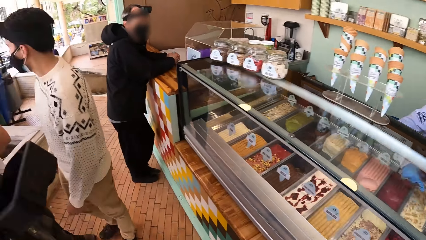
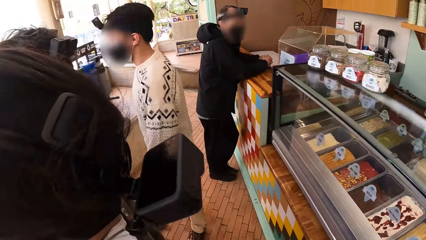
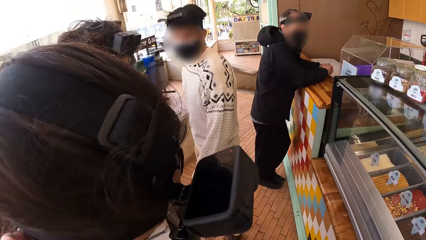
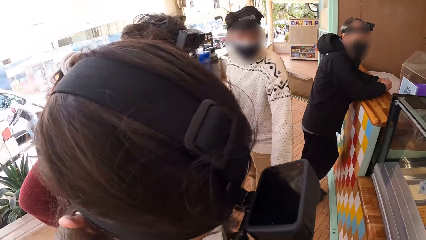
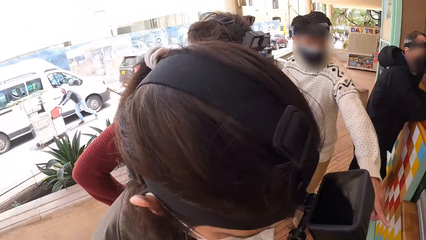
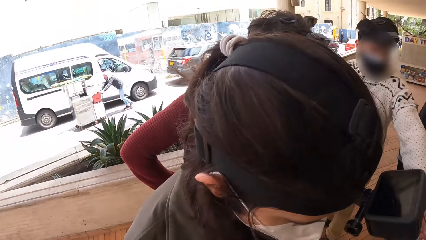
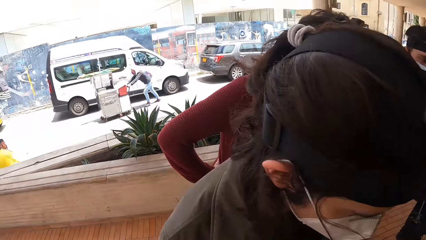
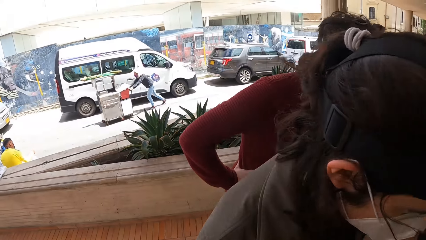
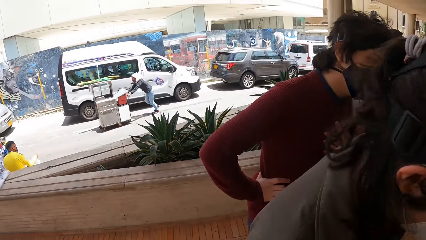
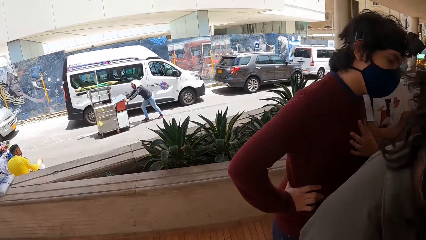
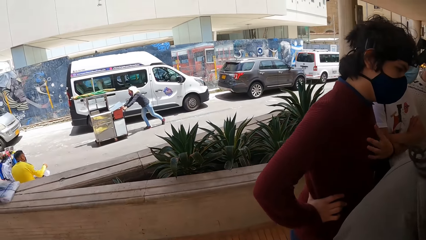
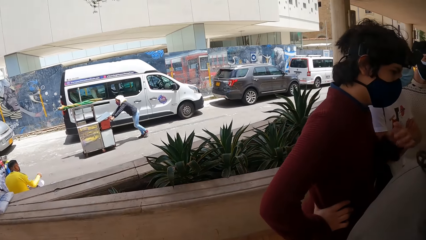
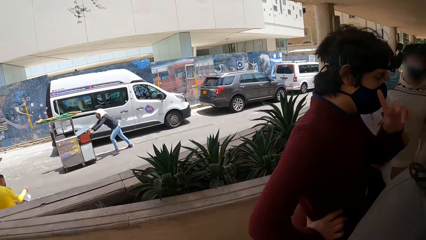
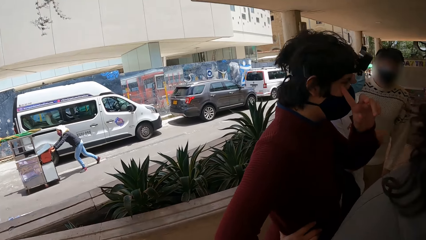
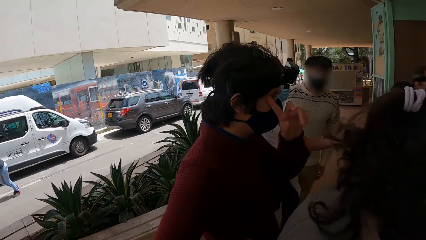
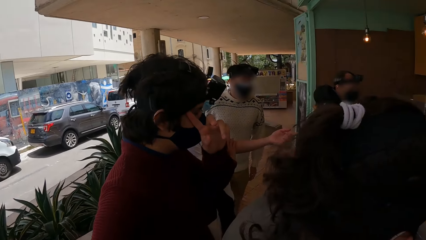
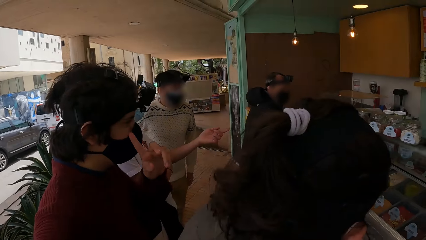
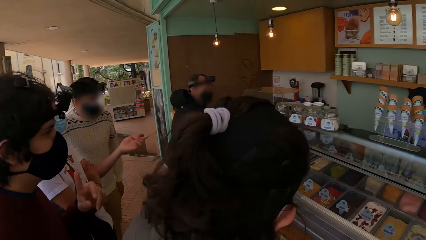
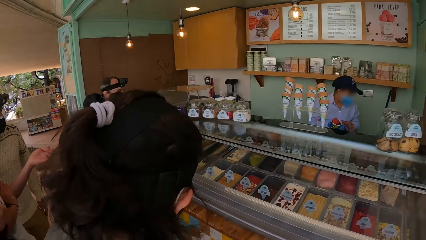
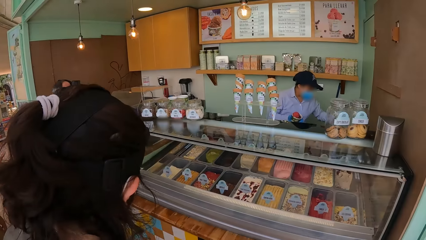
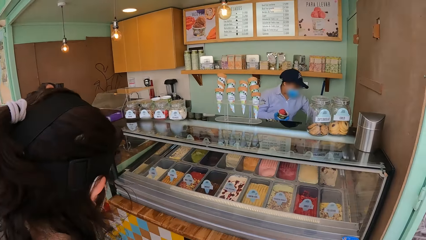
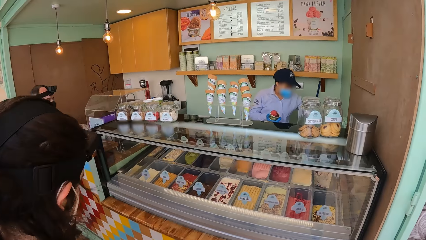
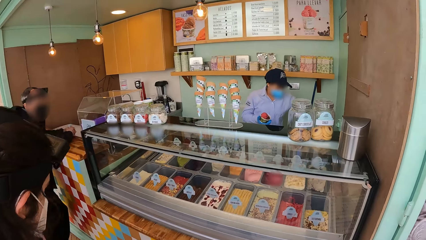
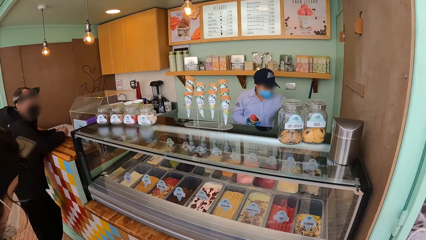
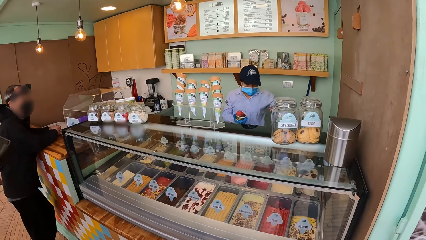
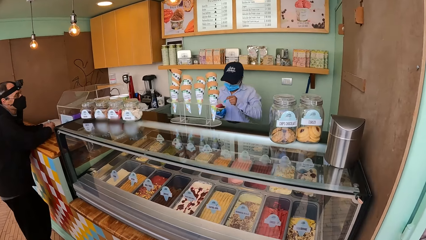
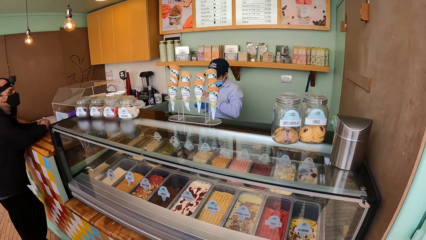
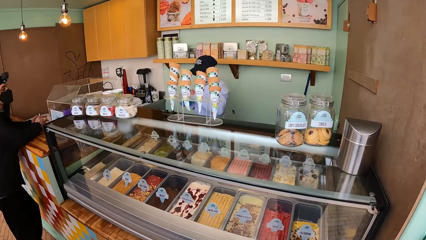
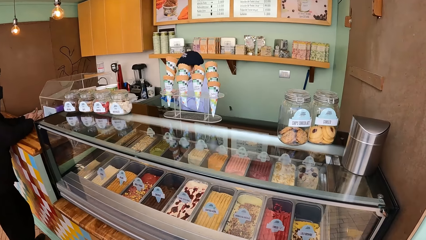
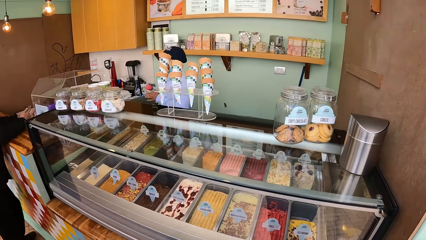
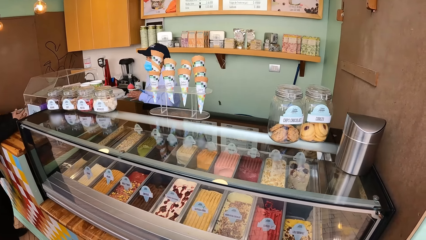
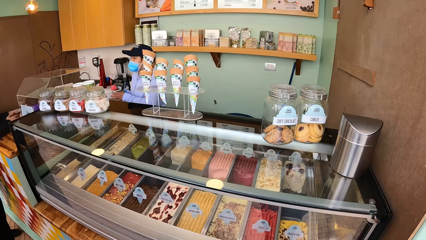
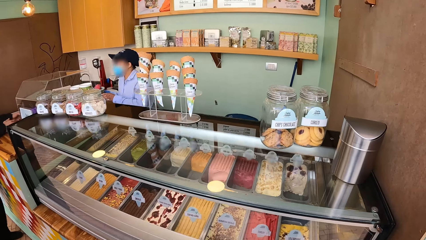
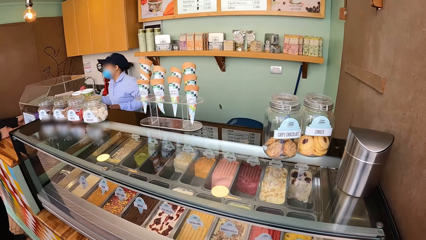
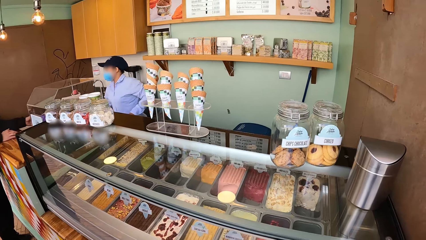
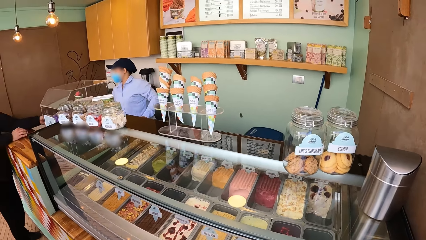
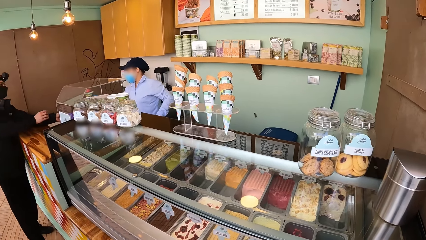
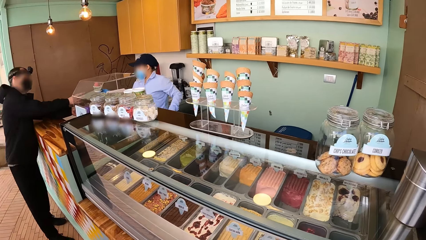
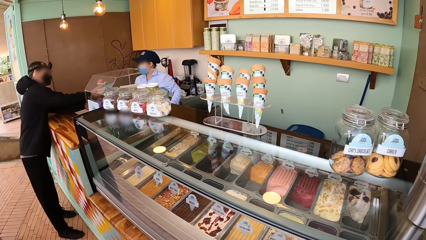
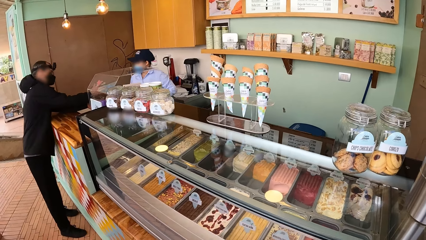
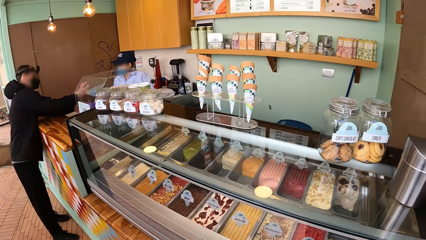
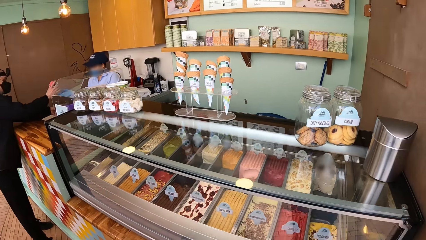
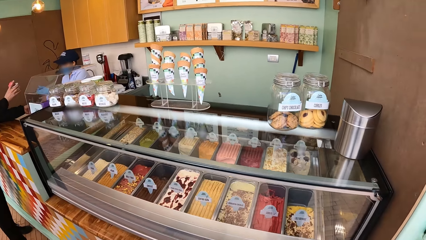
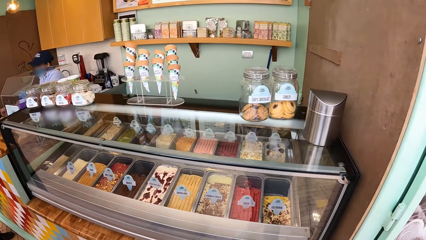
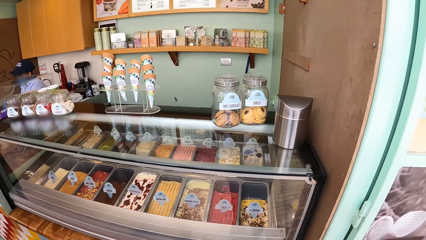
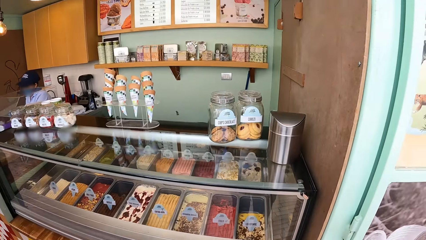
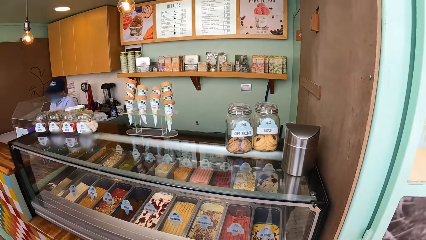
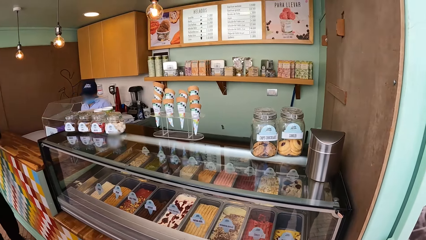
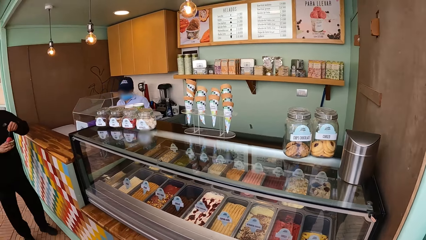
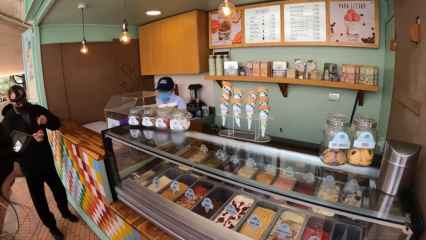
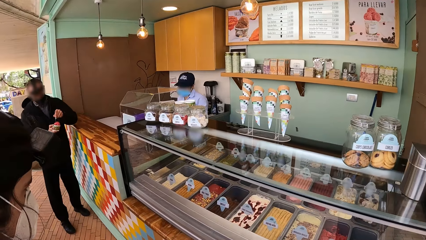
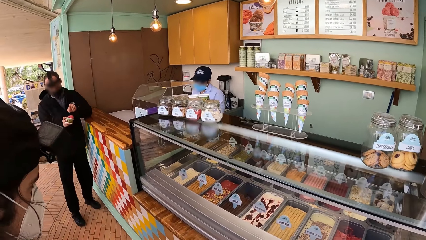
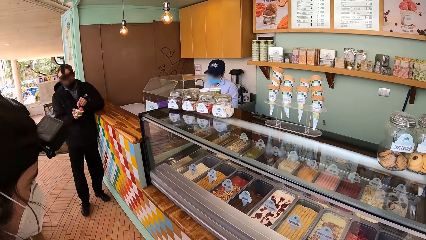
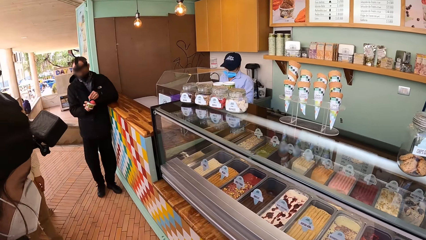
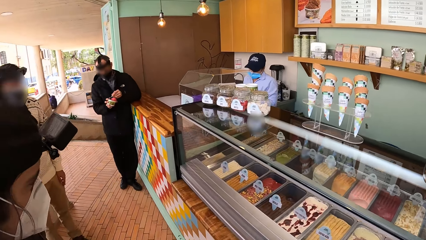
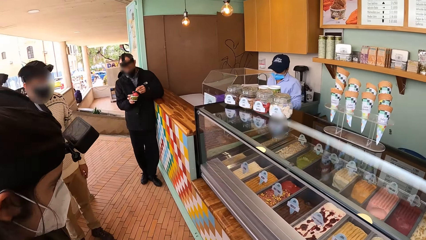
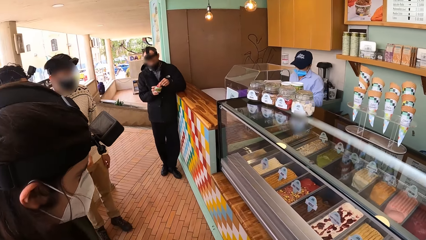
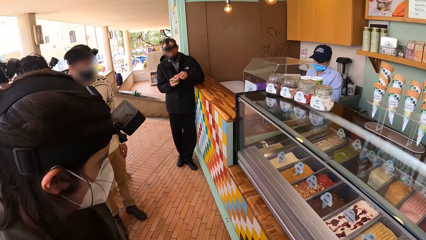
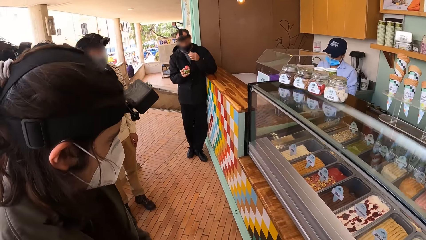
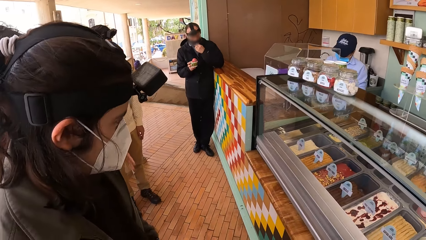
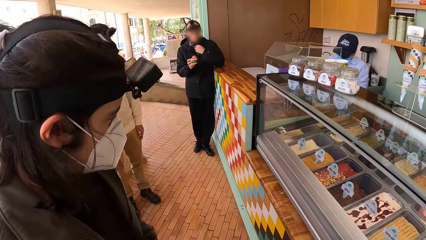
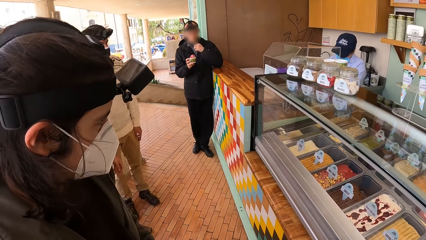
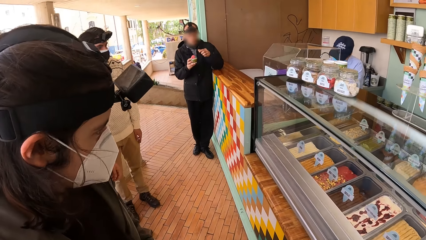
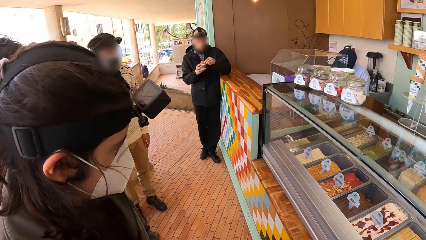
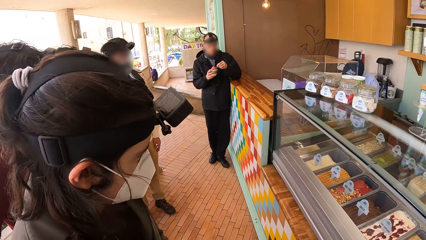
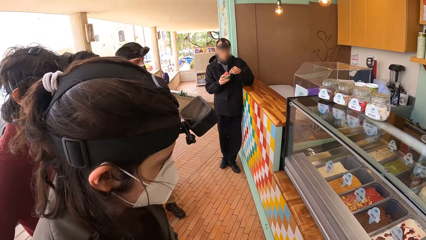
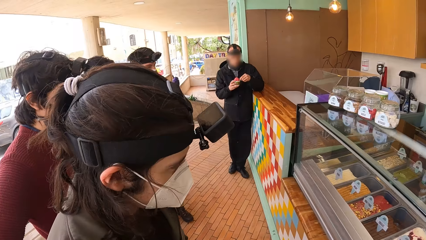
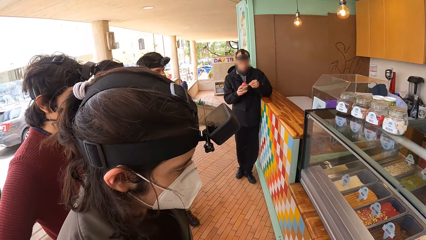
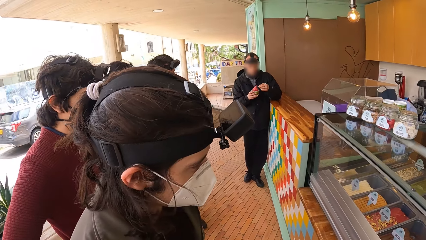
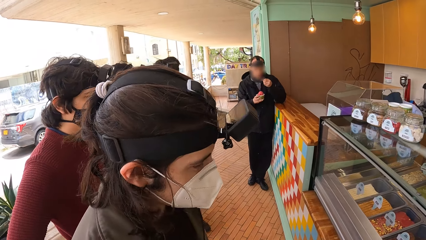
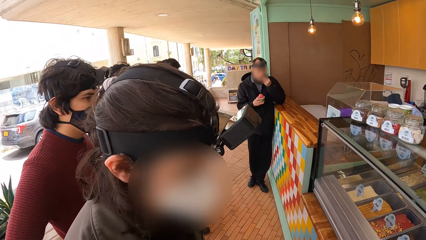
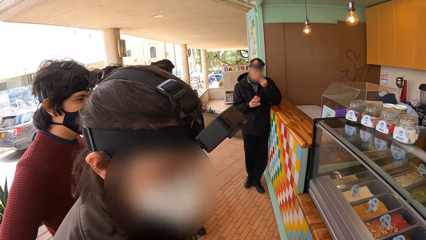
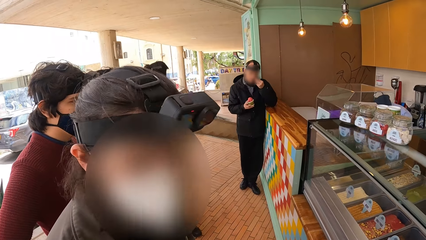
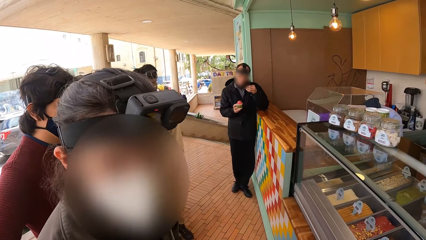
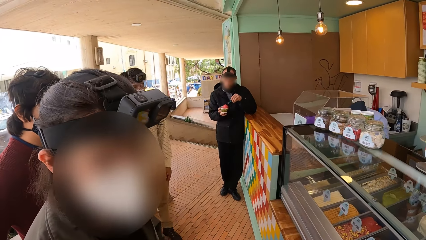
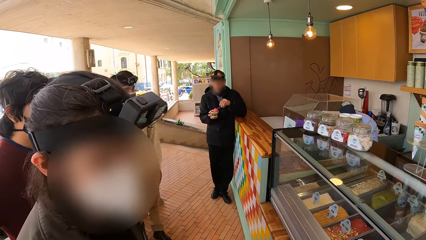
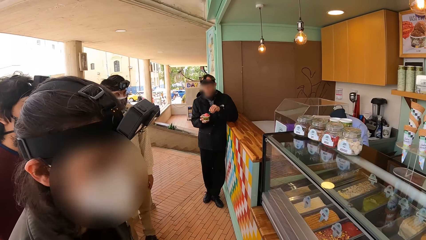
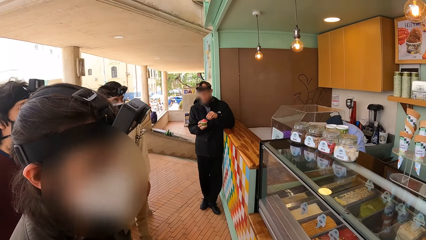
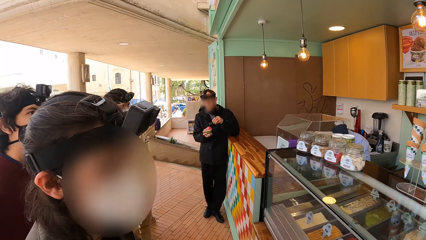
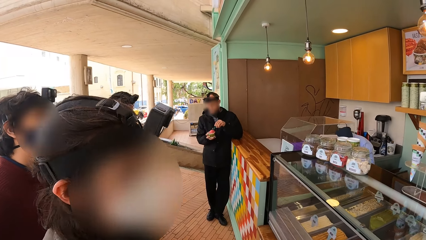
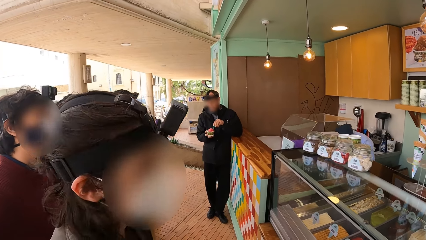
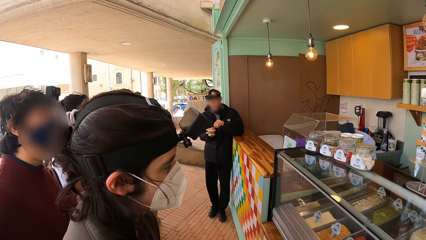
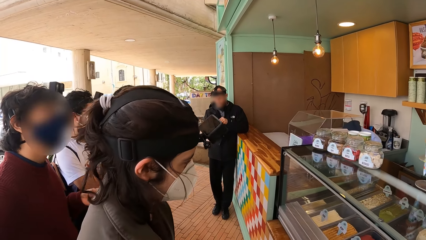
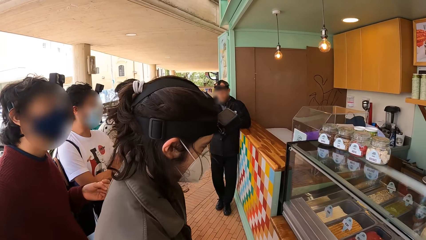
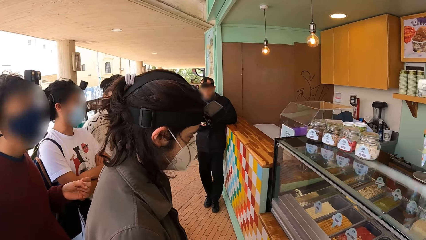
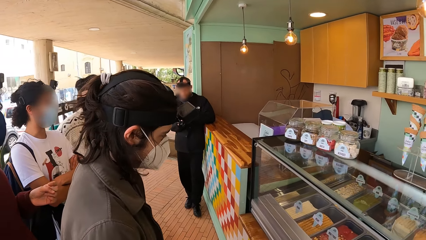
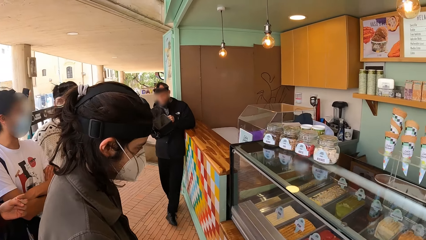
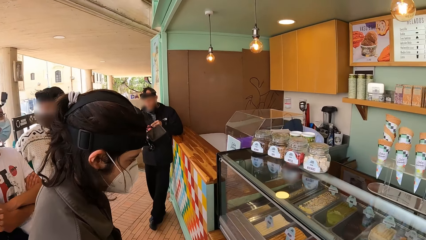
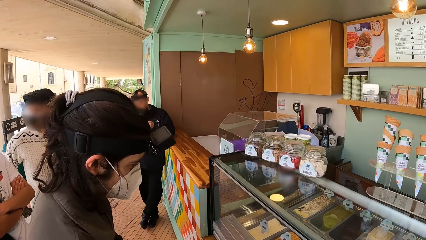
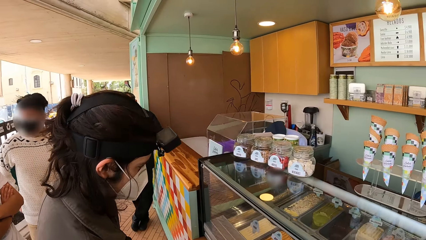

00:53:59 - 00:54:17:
The camera wearer looks around. A woman scoops ice cream from a plate with a spoon in her right hand. A man points at the display glass with his left hand. Another woman scratches her face with her left hand. The first woman puts the spoon in her left hand in a cup of ice cream in her right hand. A second man collects the cup of ice cream from the first woman with his right hand. The second man scoops ice cream from the cup with the spoon in his left hand. The second man eats the ice cream in the spoon in his left hand. The camera wearer stares at a person. The second man scoops ice cream from the cup with the spoon in his left hand. The second man eats the ice cream in the spoon in his left hand. A third woman interacts with the camera wearer. The camera wearer stares at the person. The second man scoops ice cream from the cup with the spoon in his left hand.
